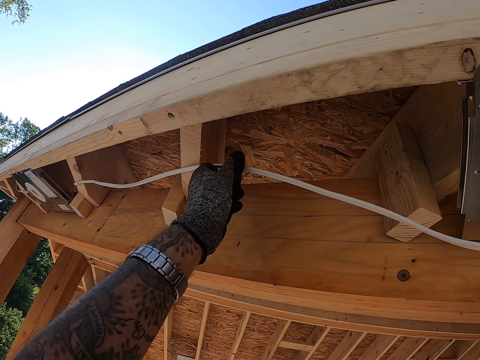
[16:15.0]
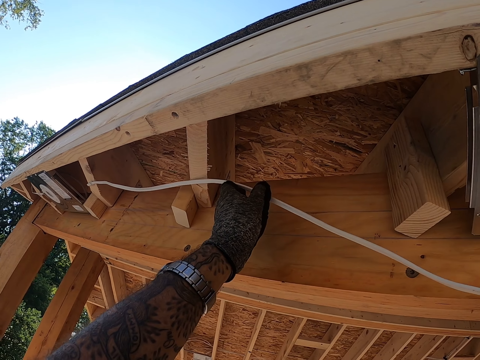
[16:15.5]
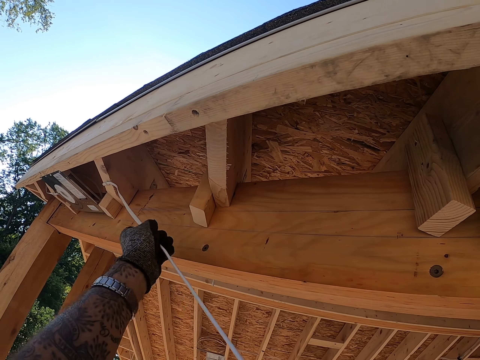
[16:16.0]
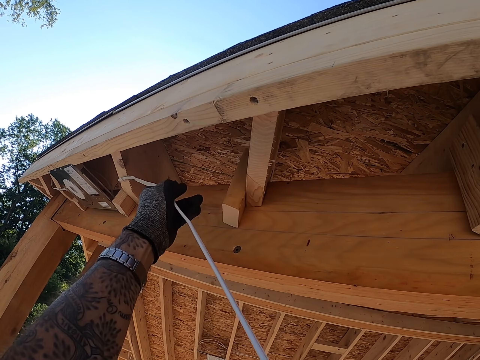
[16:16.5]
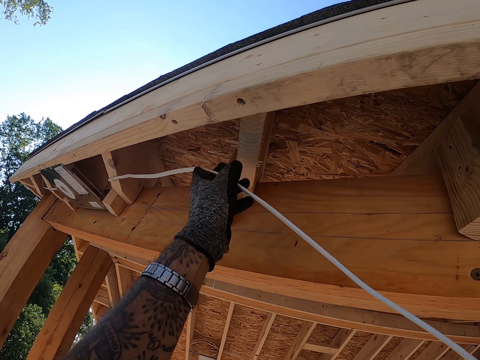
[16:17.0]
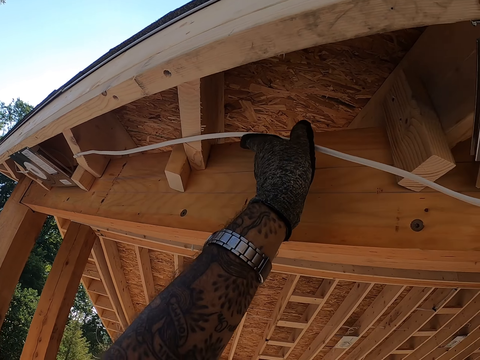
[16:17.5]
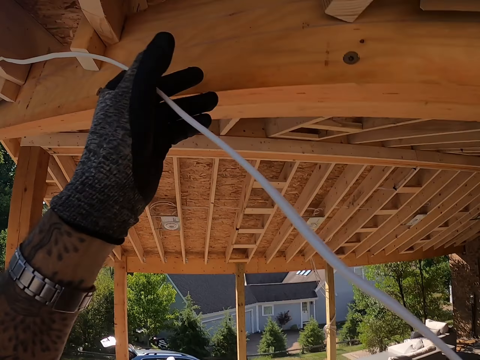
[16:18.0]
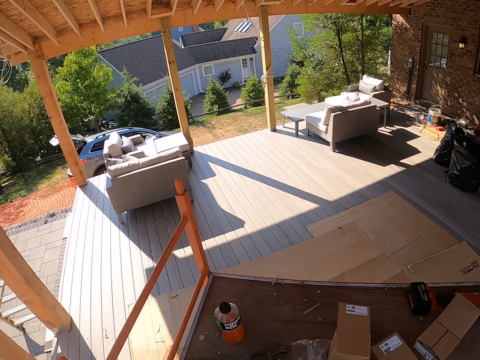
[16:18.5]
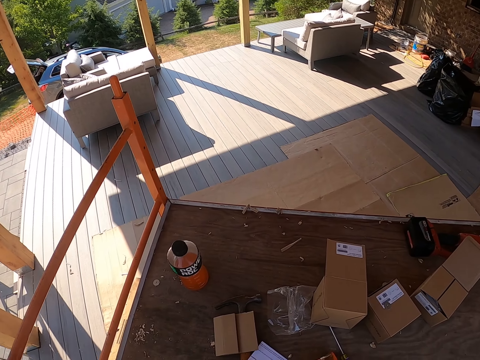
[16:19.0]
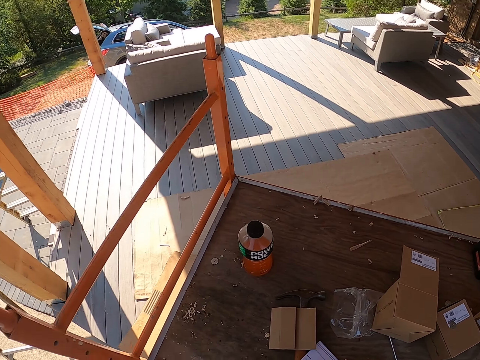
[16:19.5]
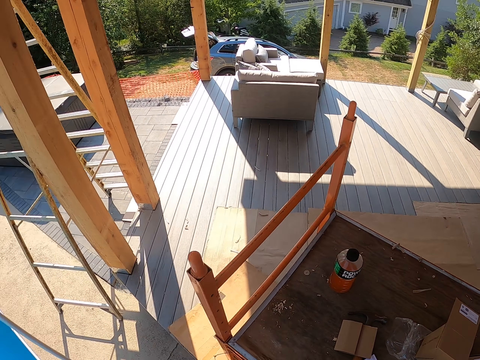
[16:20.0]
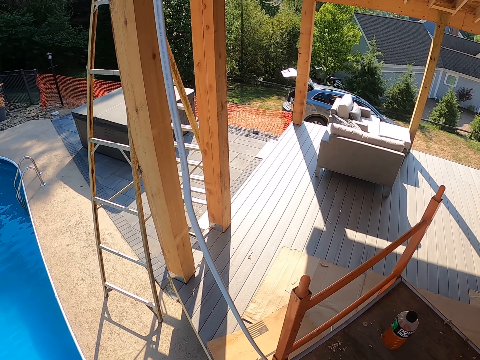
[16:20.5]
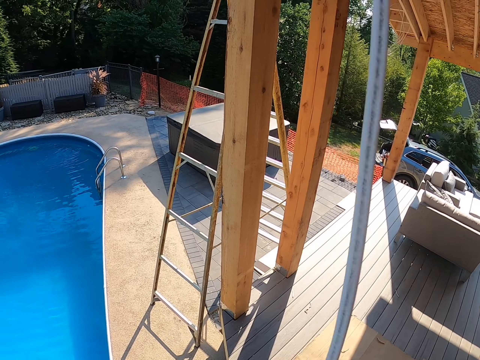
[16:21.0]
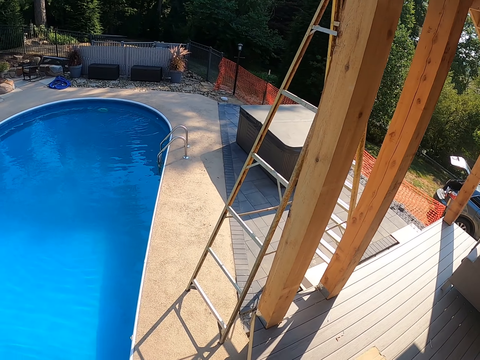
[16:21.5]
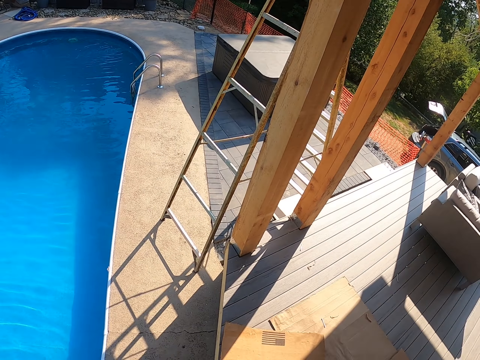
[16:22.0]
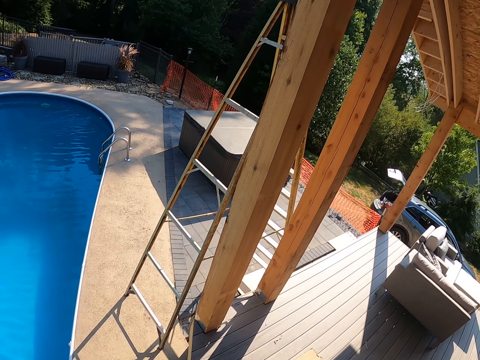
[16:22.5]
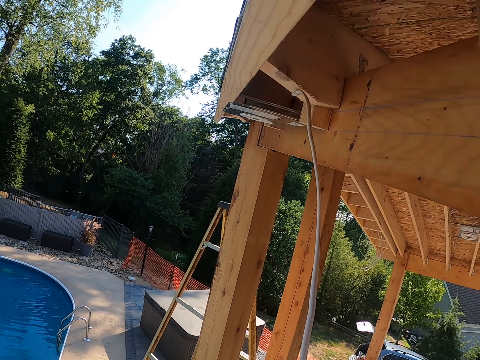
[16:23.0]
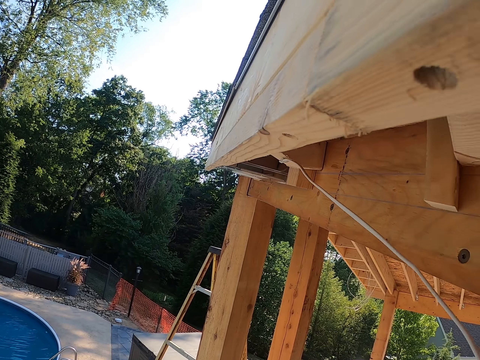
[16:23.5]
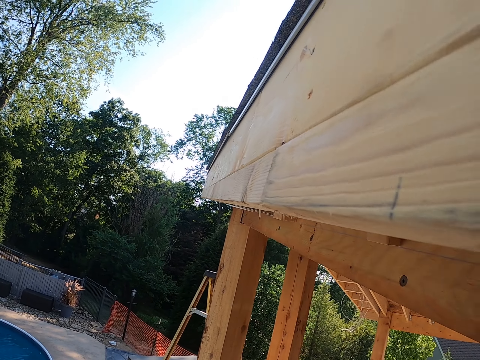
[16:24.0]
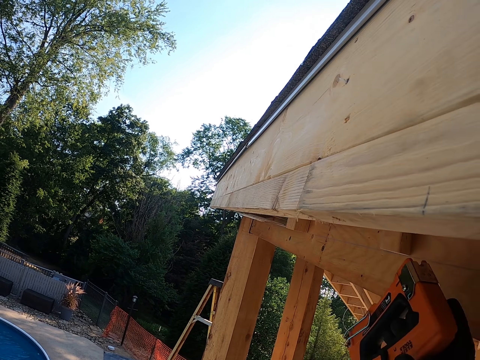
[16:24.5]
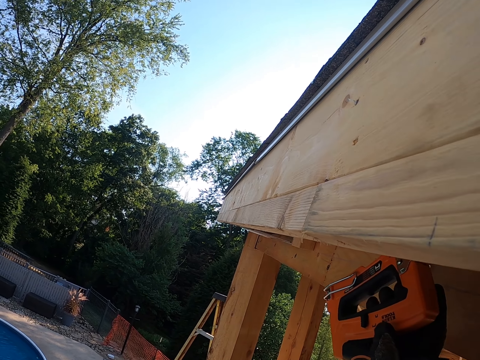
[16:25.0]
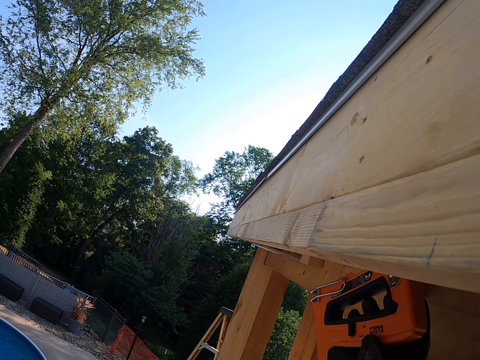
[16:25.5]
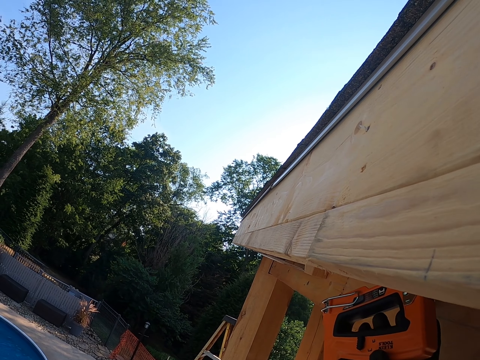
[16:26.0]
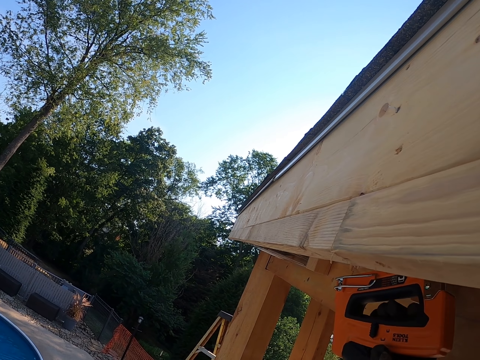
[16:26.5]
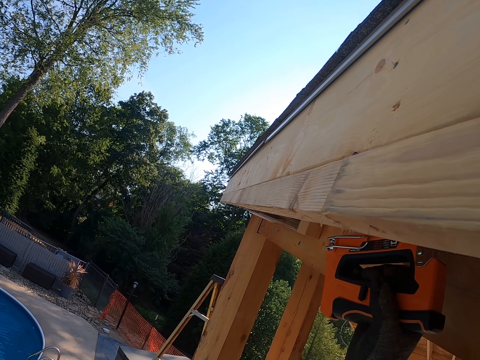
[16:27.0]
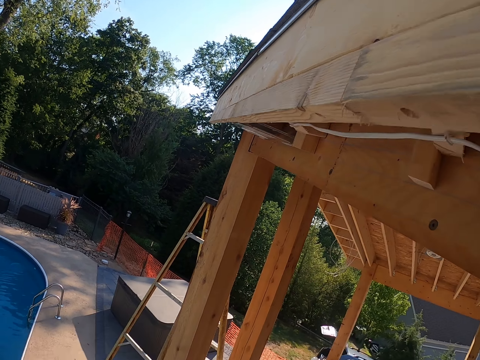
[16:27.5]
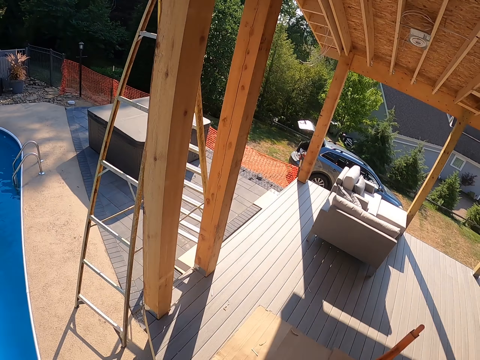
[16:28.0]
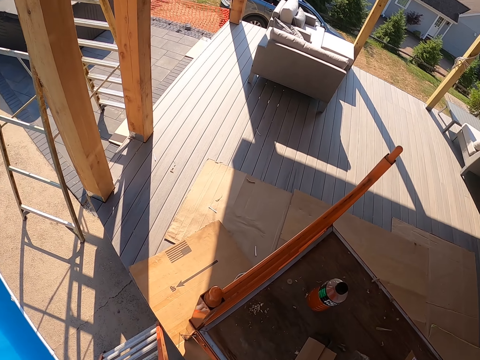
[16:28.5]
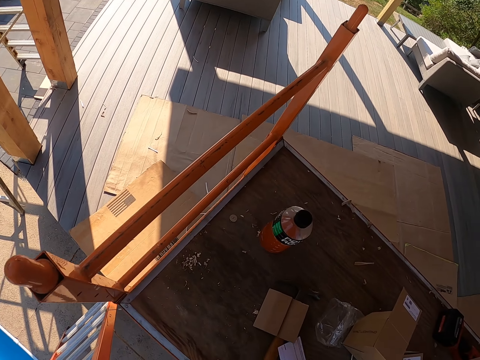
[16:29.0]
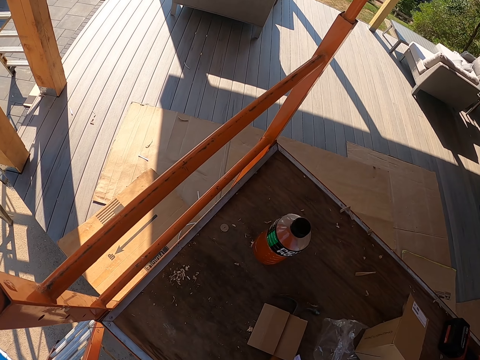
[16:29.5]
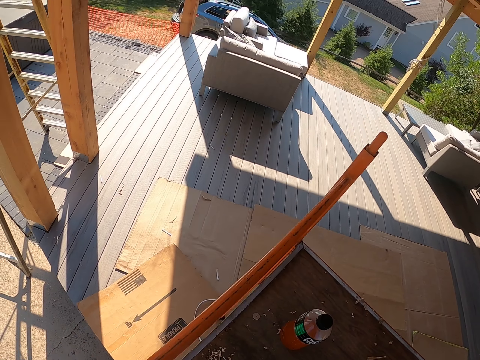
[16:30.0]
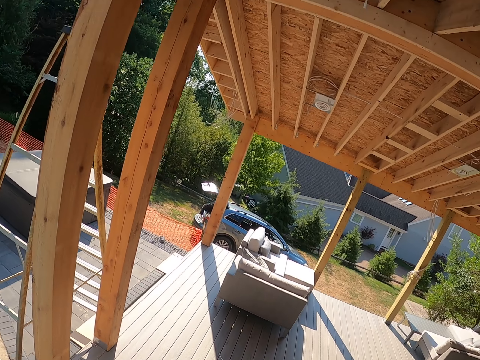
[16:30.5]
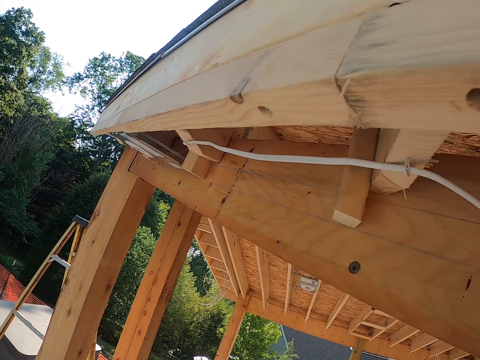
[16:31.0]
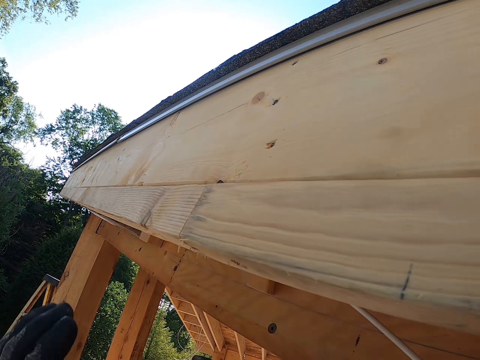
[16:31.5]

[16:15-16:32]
The camera wearer puts a cable on the wood. They move their hand from the cable. They look around the compound. They pull the cable. They adjust the ladder. They pin the cable with a nail gun. They look around. They pick up the hammer from the table.

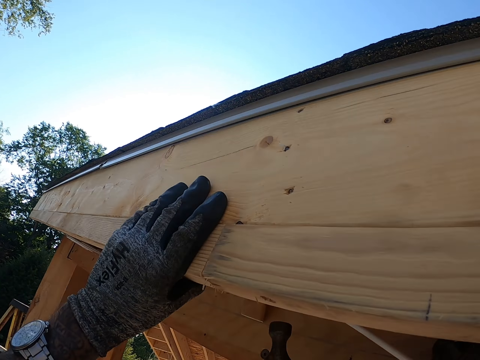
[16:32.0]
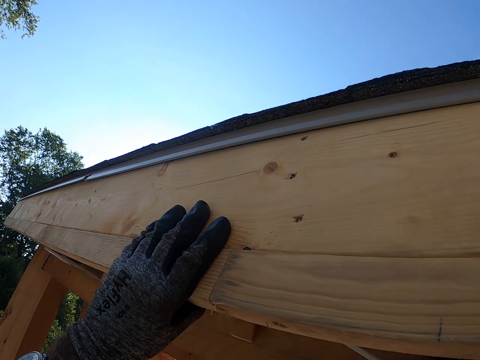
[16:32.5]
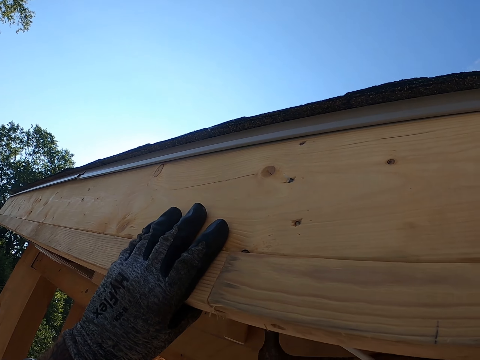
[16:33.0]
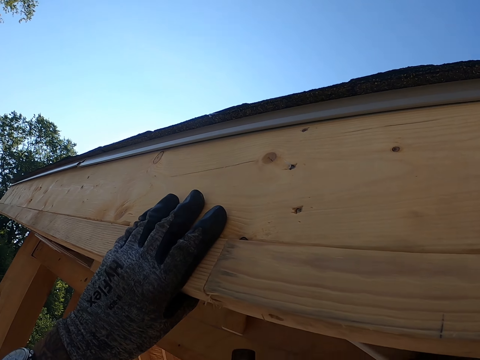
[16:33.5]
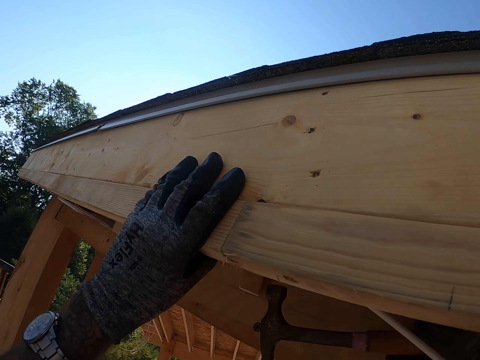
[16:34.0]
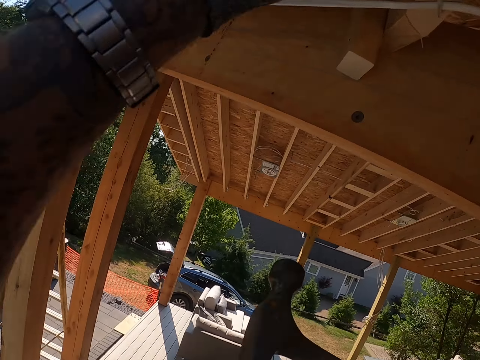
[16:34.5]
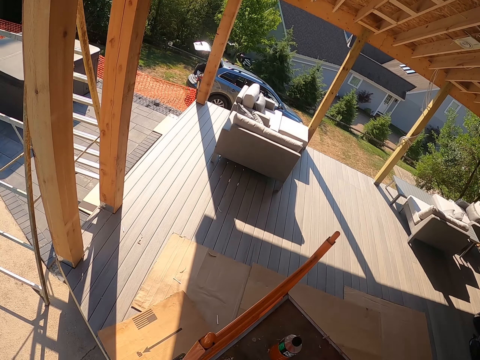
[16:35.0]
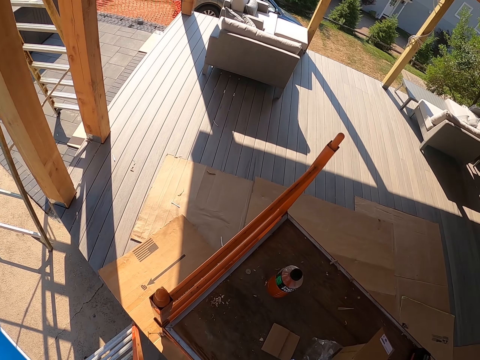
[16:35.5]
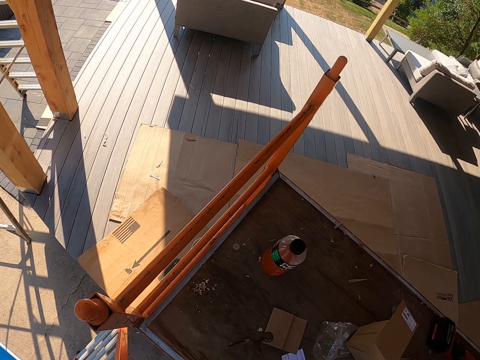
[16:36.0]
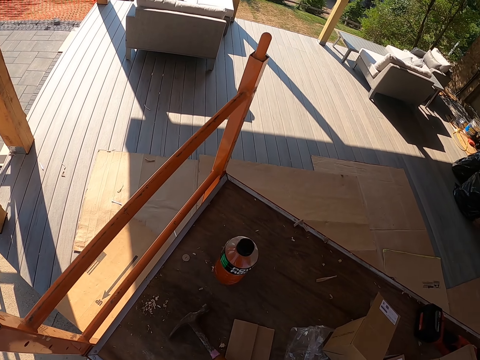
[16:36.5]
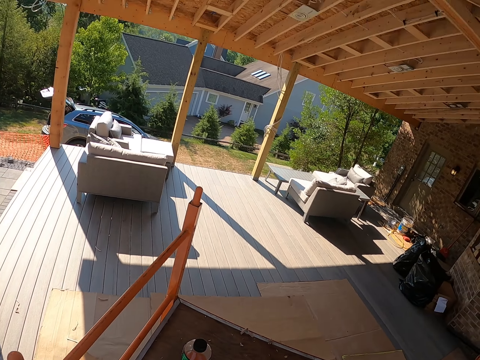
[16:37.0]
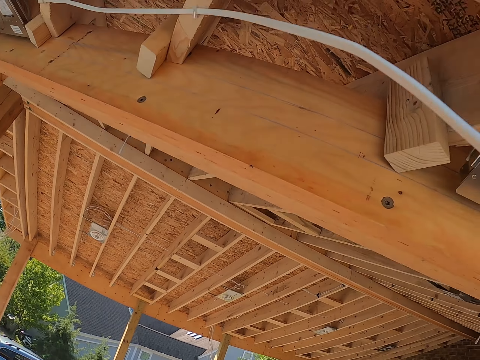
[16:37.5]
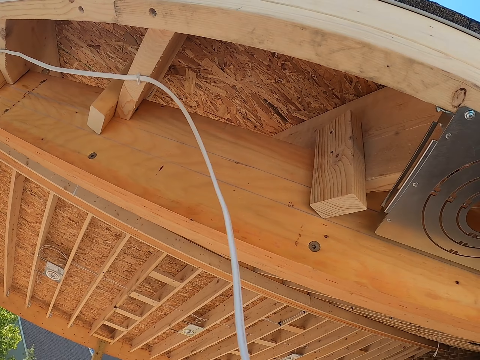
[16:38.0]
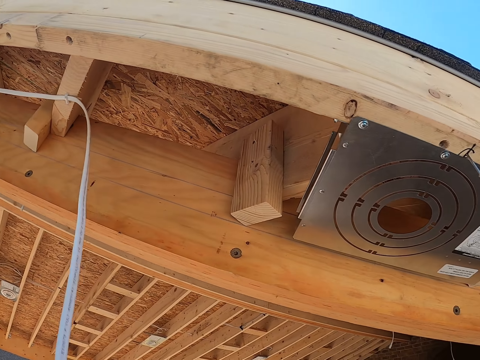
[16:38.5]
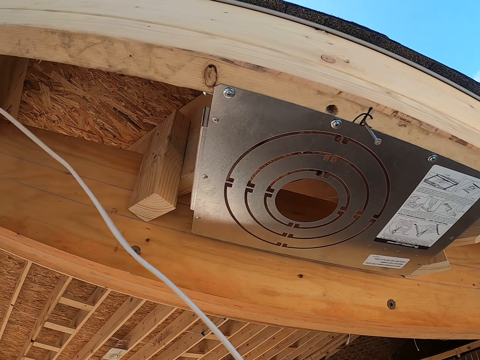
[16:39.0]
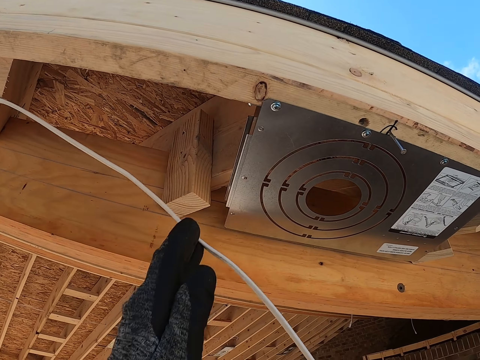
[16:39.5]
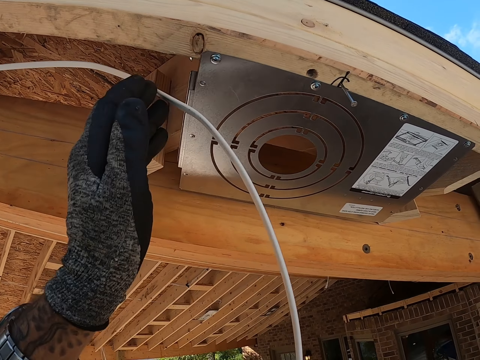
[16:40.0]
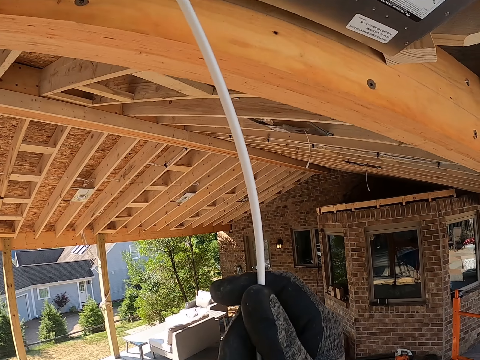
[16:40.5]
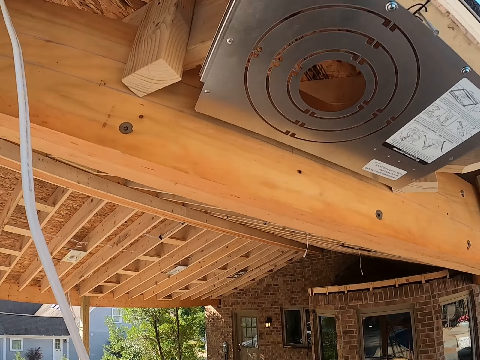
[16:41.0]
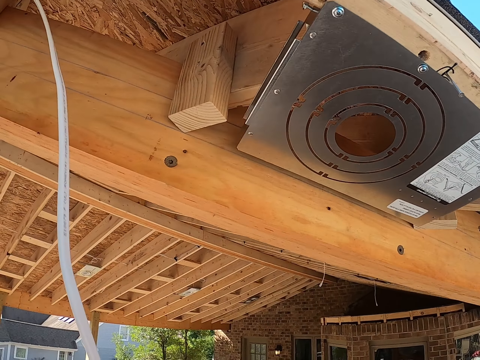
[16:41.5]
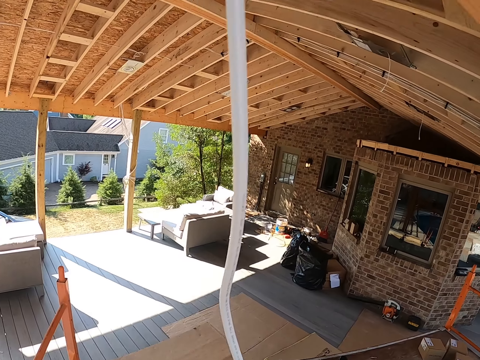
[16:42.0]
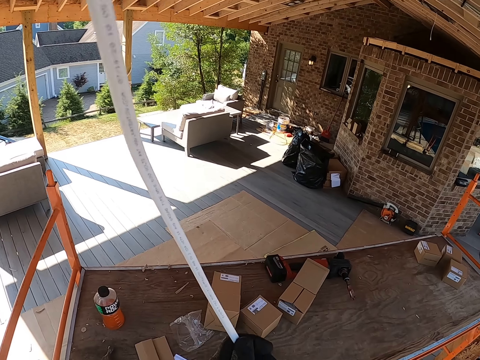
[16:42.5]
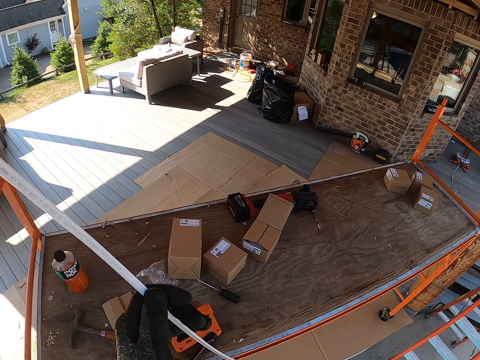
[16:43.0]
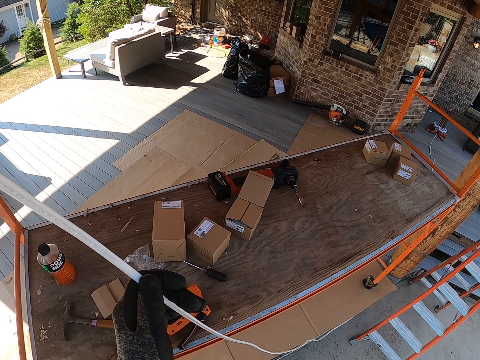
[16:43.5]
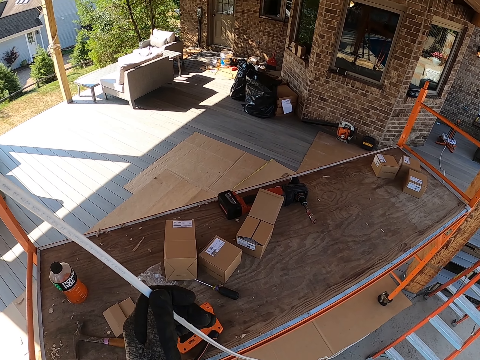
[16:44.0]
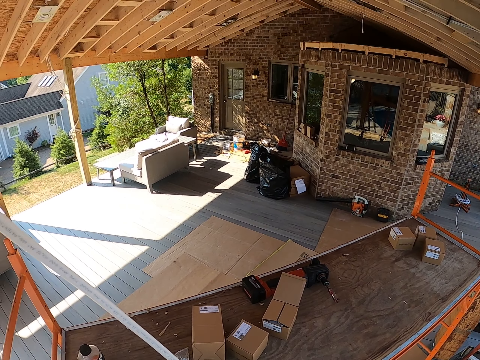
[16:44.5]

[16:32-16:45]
The camera wearer holds the wood. They hit the cable with the hammer. They put the hammer on the table. They look around. They adjust the ladder. They pull the cable. They hold the cable.
